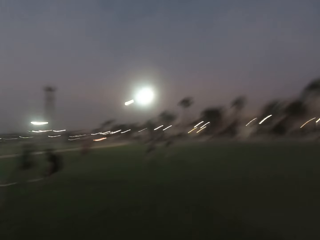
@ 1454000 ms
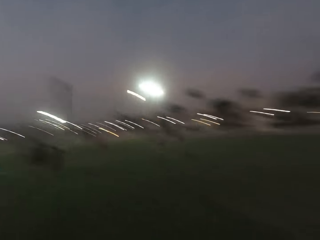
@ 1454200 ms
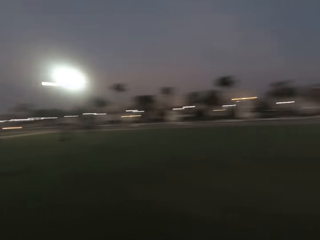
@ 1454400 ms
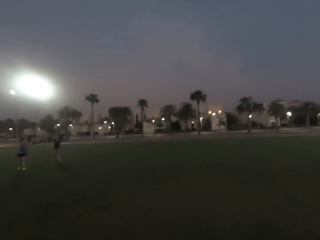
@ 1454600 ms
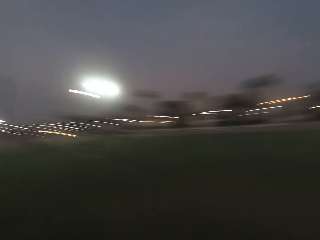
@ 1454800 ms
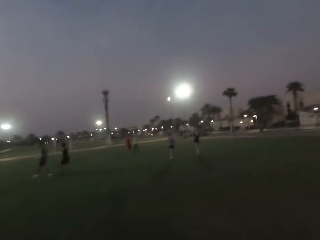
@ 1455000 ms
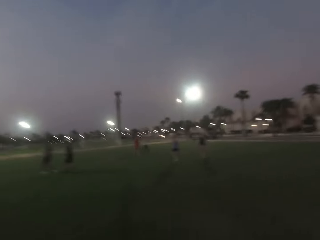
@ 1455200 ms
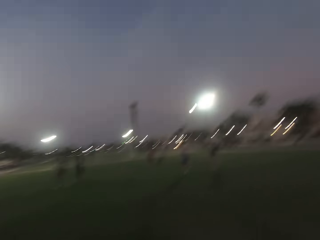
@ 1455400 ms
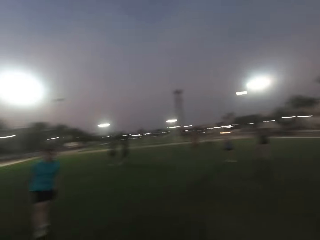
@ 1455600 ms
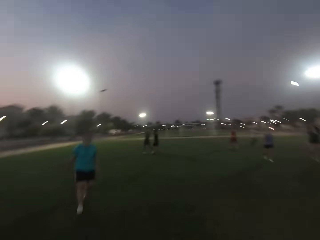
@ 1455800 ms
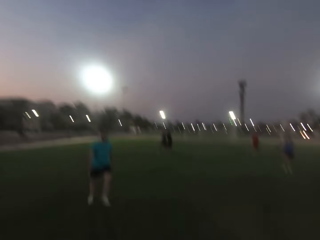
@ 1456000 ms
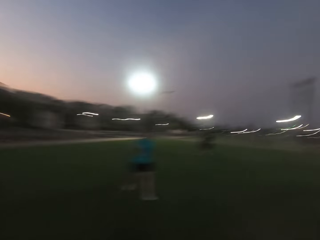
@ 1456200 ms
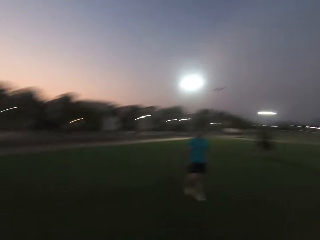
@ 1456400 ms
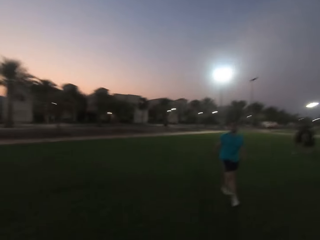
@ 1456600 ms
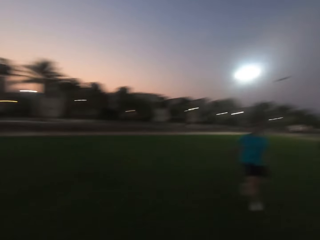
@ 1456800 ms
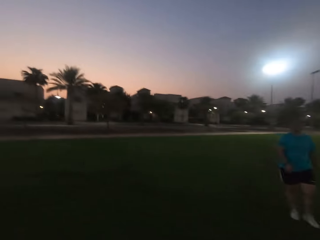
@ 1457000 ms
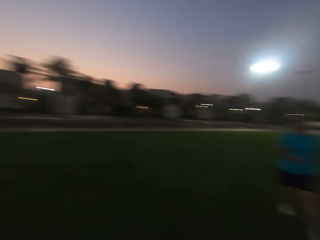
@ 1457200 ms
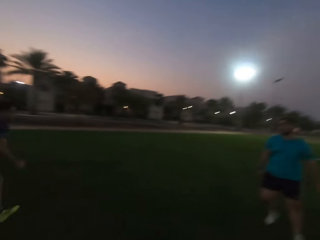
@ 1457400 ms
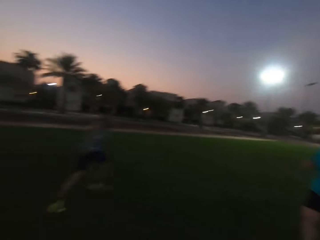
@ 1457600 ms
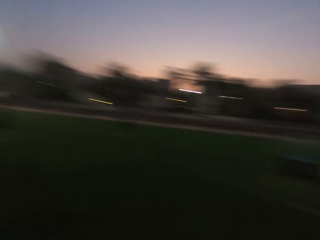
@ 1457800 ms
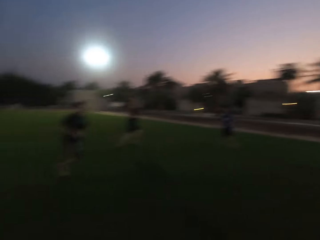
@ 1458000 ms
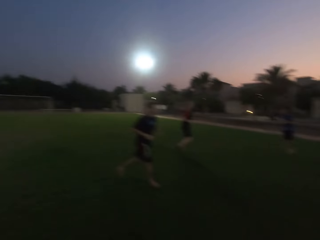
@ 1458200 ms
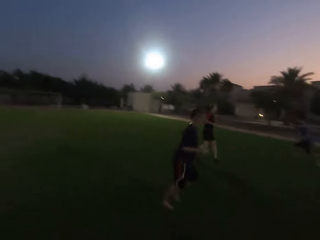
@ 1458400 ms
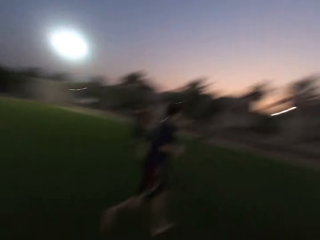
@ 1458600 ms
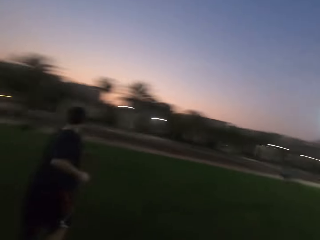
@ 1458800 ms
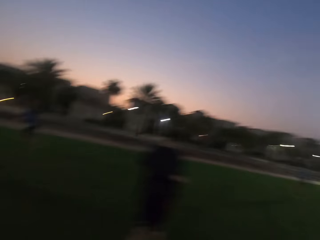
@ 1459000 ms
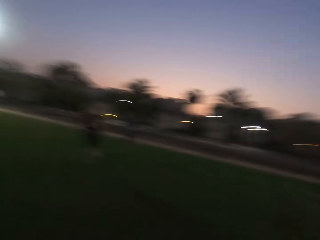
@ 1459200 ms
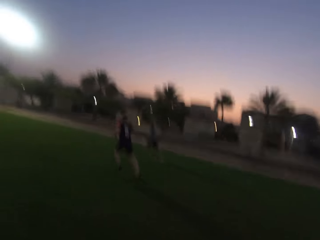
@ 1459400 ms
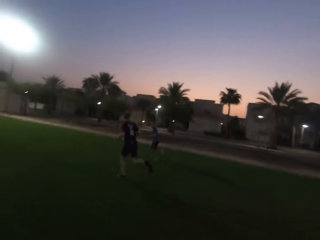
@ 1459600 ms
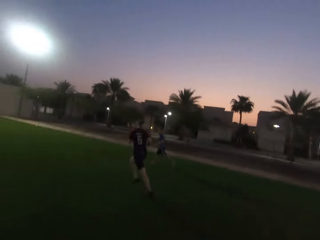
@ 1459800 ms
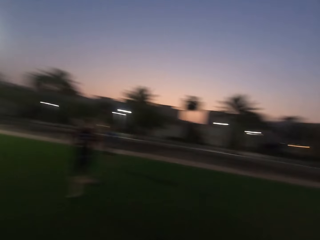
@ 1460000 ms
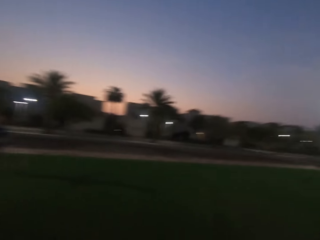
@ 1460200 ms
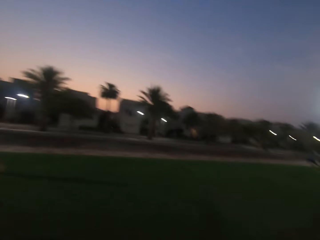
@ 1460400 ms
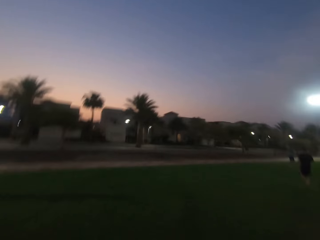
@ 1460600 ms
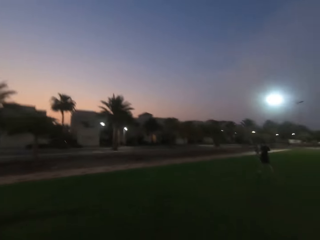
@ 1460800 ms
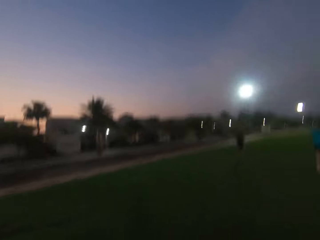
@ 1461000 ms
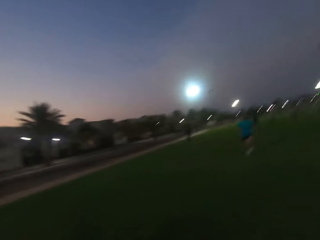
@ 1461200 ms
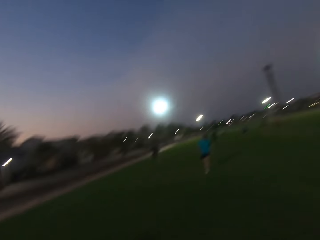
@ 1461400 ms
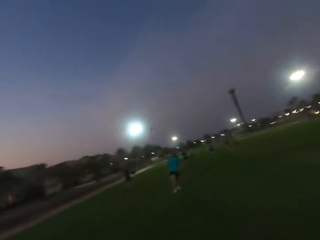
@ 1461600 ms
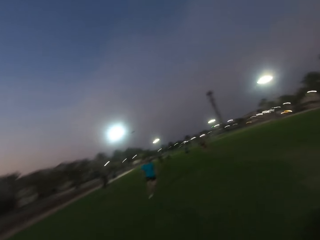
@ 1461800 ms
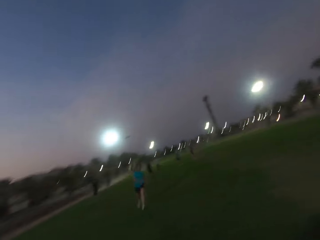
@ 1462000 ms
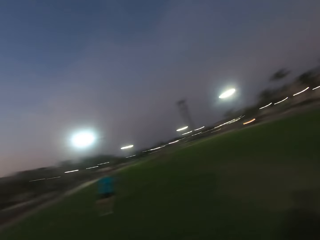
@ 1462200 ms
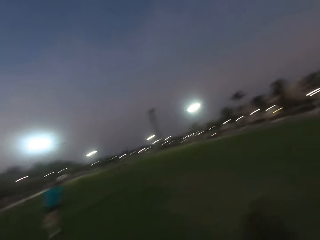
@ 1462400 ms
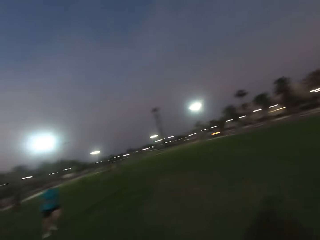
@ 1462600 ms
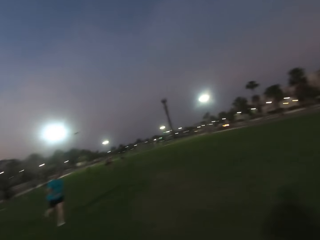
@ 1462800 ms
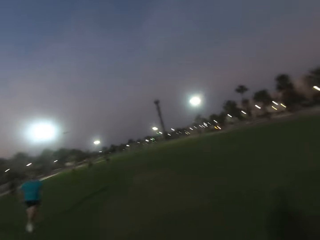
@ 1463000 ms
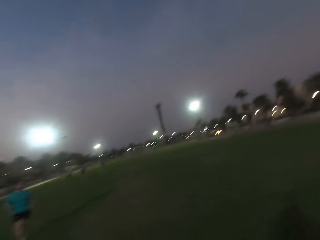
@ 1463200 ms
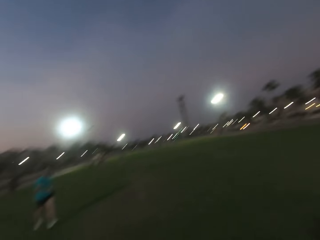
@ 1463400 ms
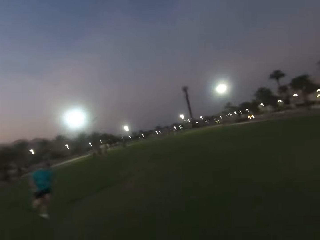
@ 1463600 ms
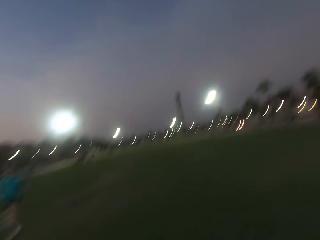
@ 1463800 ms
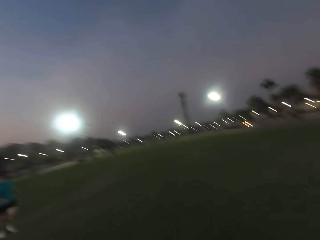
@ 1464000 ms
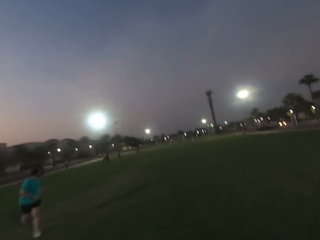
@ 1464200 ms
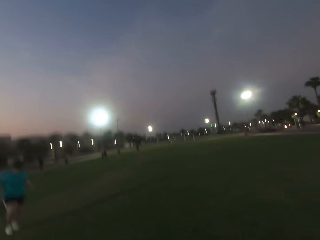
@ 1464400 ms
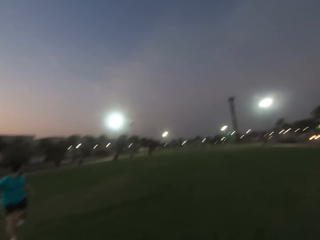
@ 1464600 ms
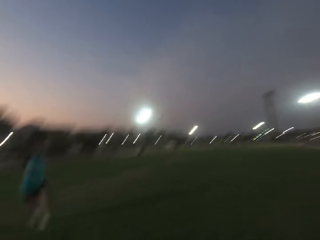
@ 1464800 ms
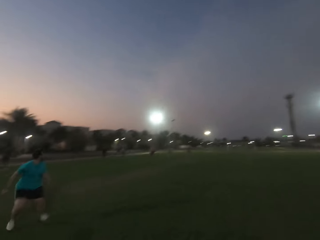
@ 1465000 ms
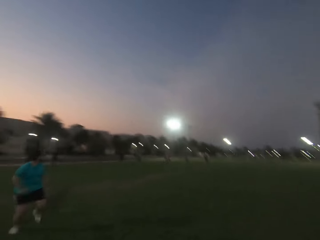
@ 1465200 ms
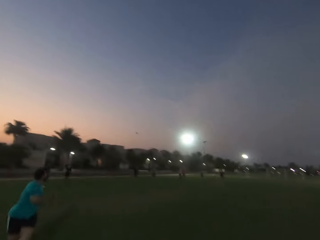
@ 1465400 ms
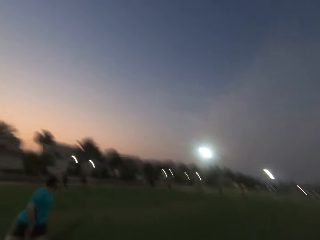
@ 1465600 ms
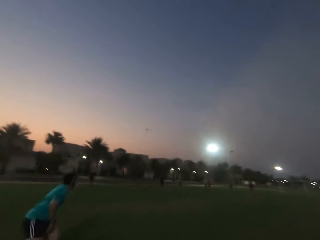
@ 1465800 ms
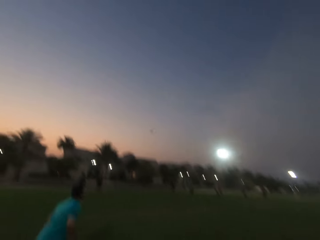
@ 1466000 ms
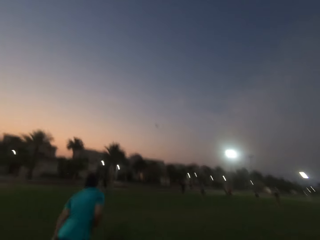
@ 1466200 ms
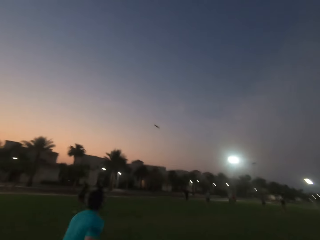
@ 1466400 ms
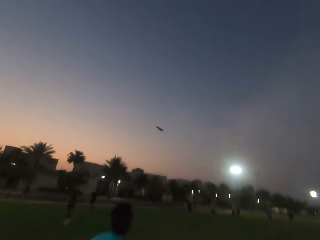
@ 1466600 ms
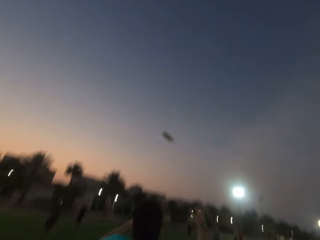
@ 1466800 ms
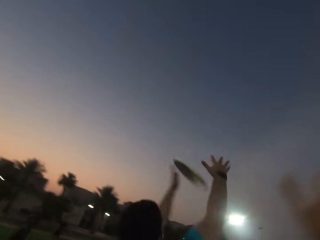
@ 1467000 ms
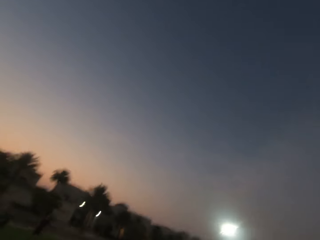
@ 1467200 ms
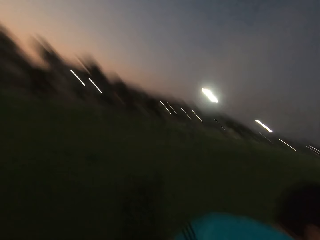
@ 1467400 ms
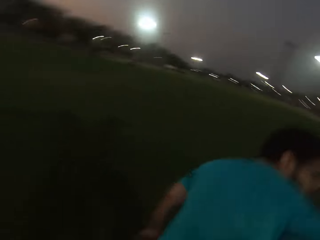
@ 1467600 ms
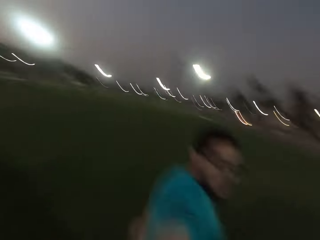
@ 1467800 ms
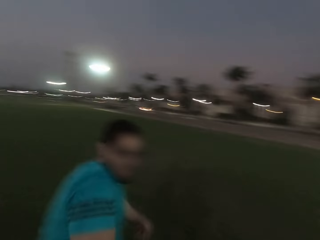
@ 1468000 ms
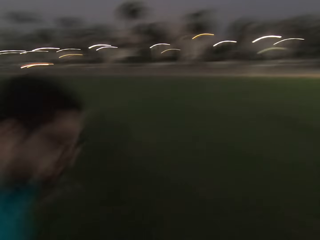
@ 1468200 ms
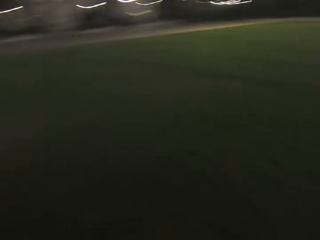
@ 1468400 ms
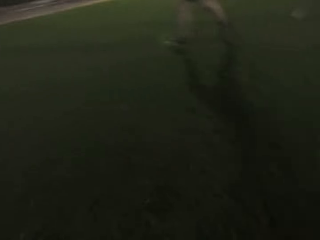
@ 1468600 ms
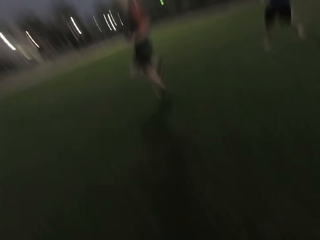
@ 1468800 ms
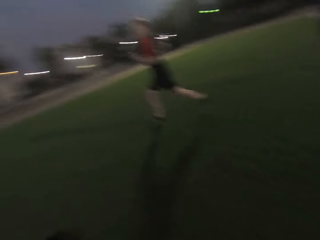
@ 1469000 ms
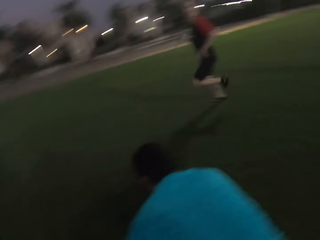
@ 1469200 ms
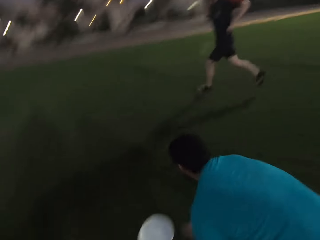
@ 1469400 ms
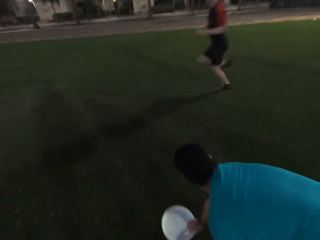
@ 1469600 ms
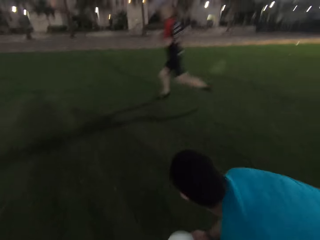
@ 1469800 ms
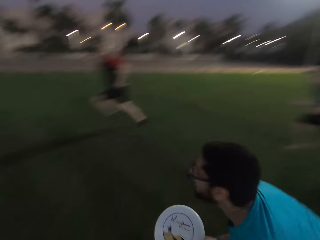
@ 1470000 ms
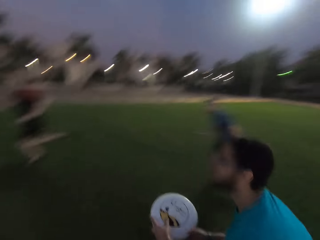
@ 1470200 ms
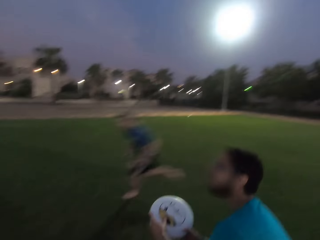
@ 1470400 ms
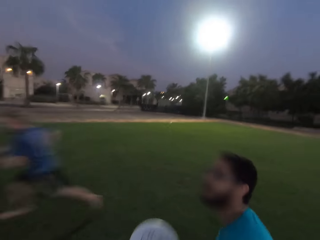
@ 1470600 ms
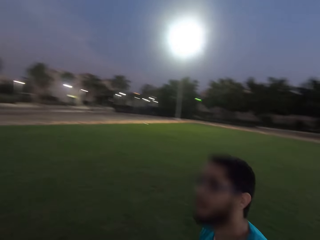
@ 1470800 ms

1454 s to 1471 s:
The camera wearer runs around. A man catches the paper plate and runs with the paper plate.

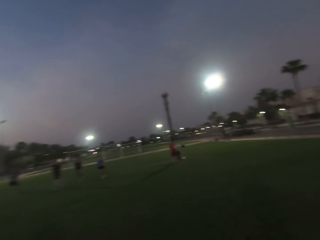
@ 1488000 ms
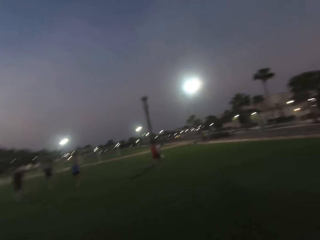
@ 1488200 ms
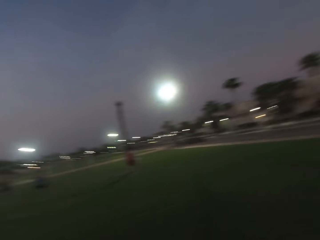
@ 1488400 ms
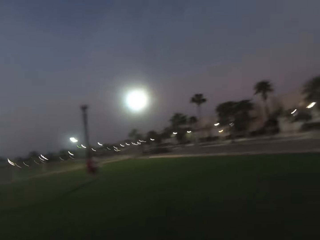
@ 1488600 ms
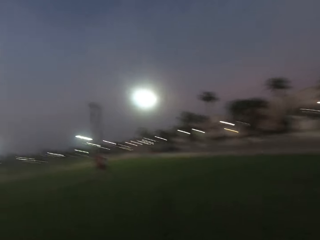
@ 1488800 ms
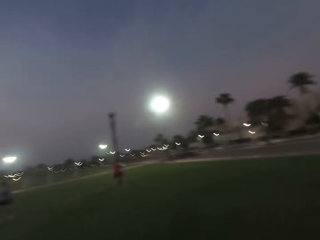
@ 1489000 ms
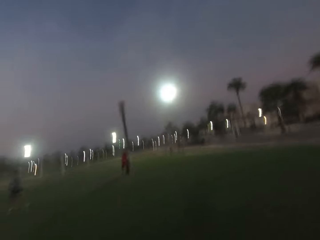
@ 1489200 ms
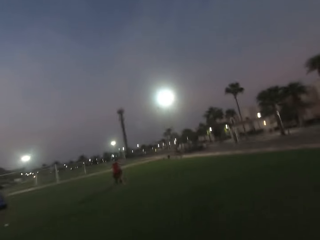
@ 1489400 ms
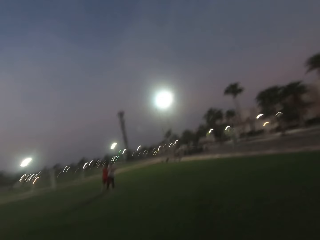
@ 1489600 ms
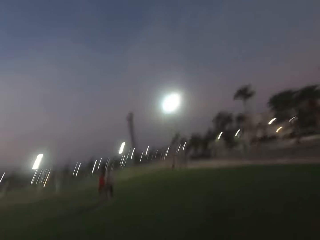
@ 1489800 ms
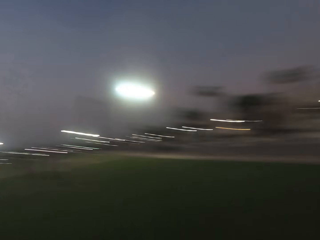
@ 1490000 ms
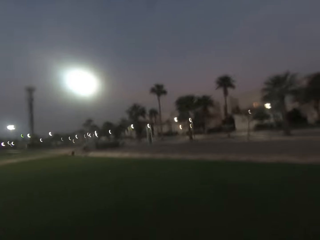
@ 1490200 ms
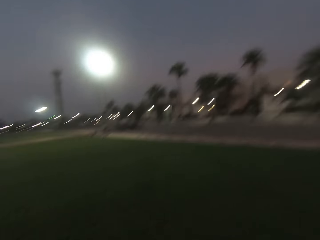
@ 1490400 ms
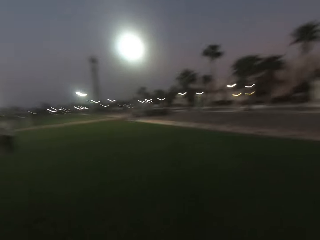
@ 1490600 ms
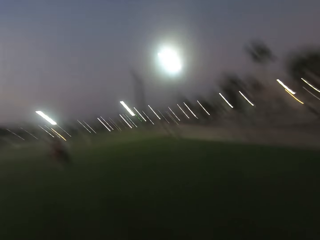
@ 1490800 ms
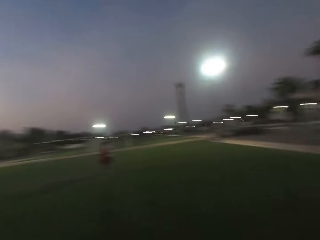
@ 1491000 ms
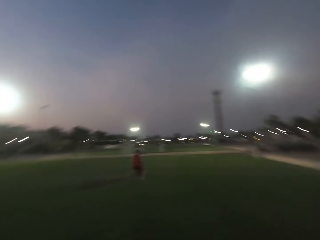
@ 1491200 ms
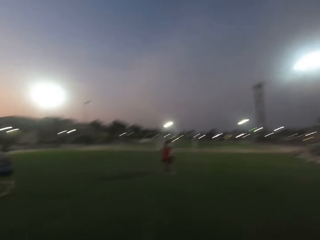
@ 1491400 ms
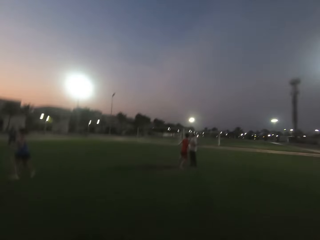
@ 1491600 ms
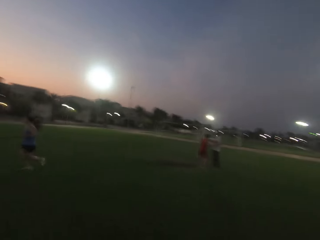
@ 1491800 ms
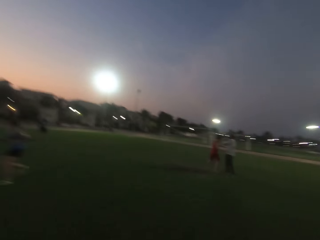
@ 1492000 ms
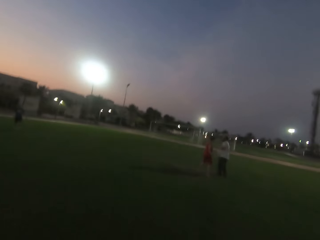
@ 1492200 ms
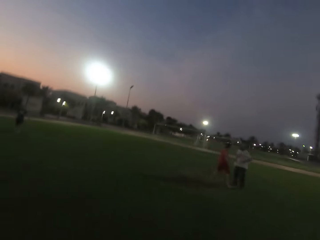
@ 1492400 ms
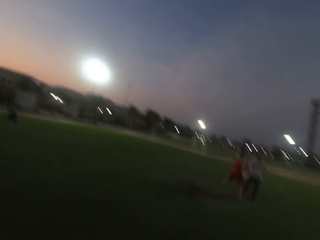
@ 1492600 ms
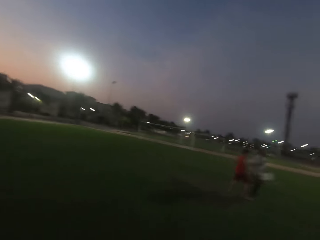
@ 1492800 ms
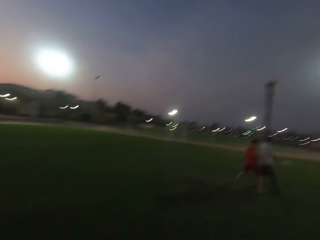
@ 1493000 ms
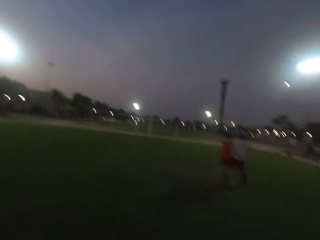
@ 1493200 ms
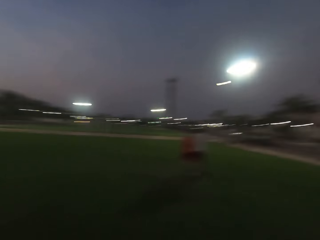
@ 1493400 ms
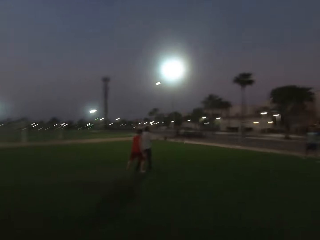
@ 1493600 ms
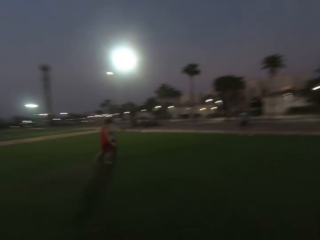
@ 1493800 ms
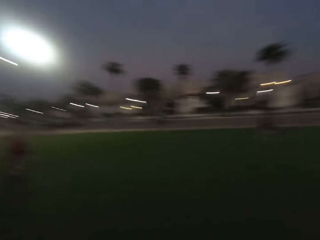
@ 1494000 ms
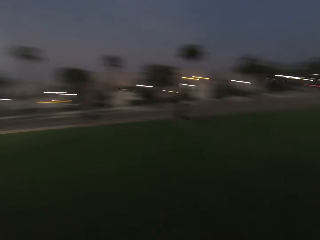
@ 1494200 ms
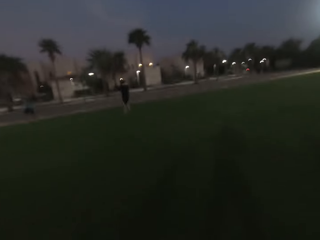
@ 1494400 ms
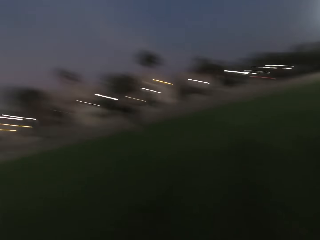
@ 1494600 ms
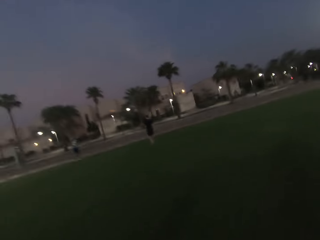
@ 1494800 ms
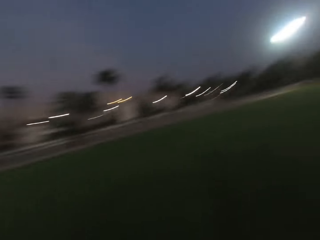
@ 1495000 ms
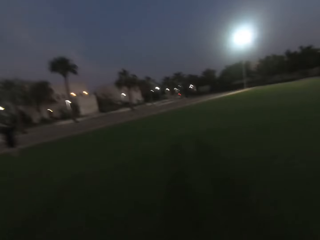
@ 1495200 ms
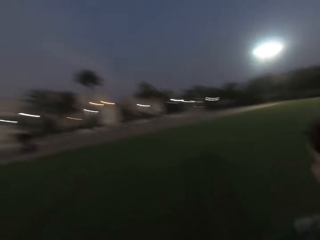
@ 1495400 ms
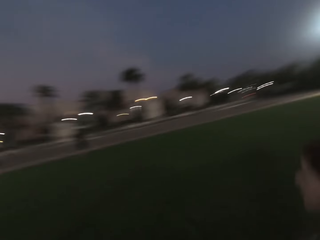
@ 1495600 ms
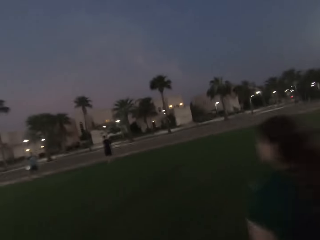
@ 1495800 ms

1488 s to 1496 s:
The camera wearer runs forward. They turn back.
